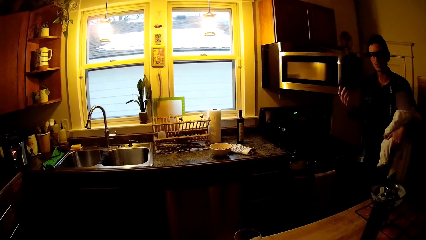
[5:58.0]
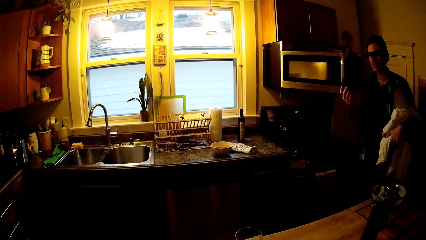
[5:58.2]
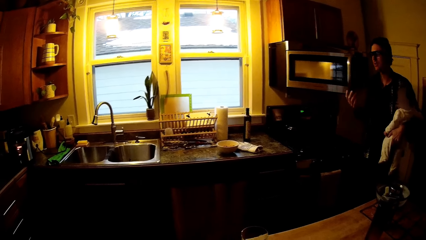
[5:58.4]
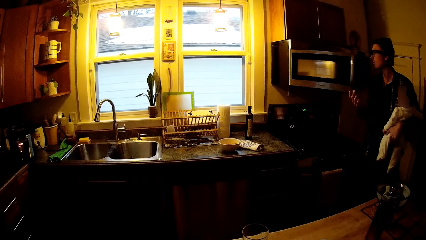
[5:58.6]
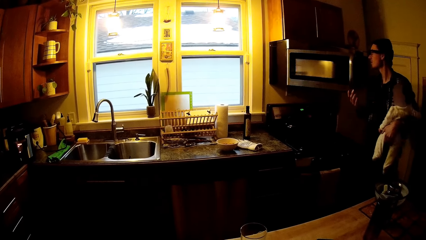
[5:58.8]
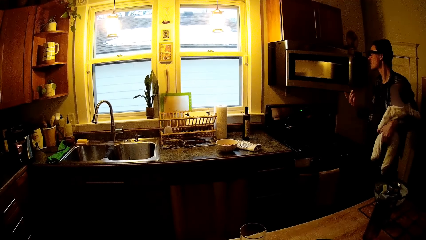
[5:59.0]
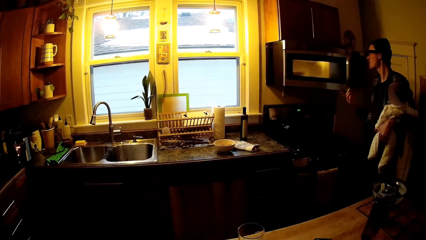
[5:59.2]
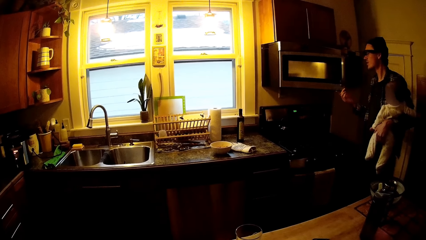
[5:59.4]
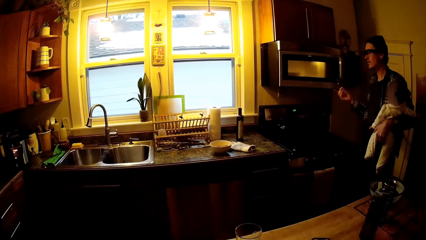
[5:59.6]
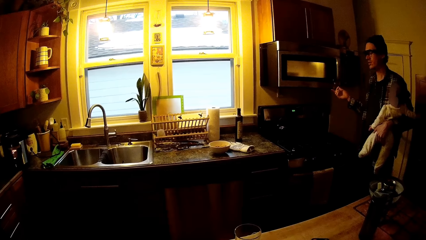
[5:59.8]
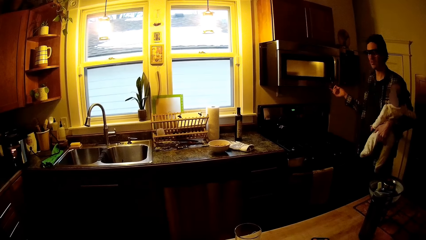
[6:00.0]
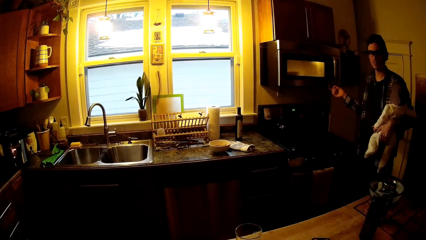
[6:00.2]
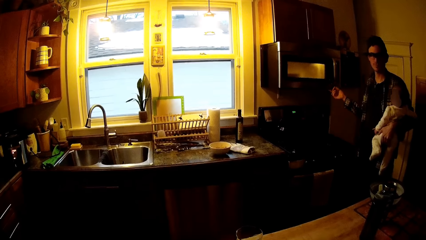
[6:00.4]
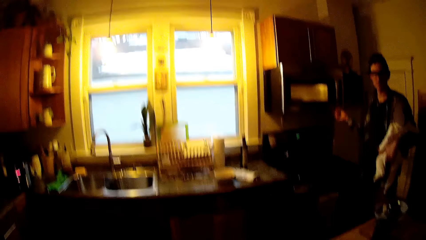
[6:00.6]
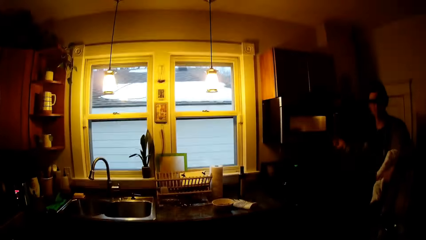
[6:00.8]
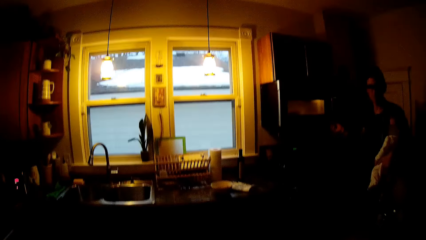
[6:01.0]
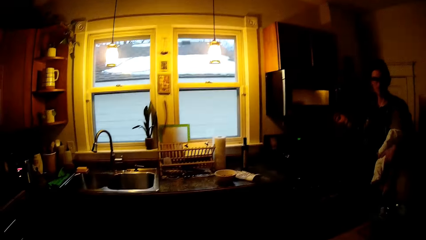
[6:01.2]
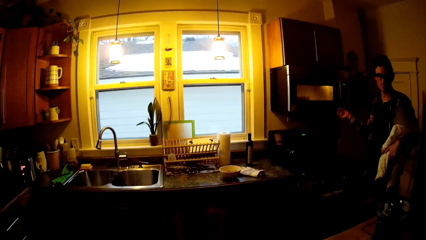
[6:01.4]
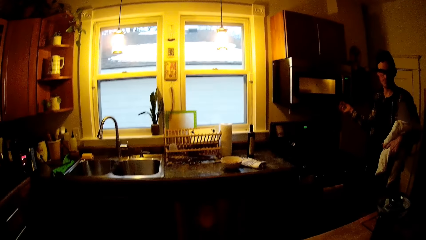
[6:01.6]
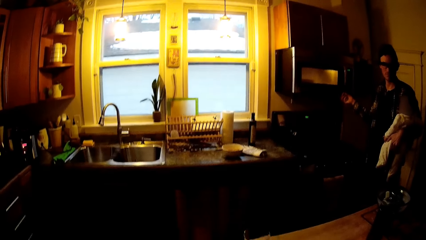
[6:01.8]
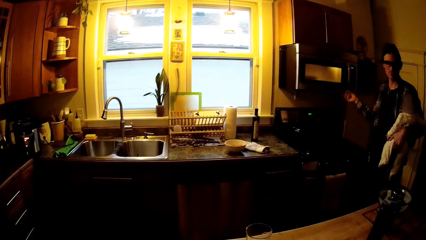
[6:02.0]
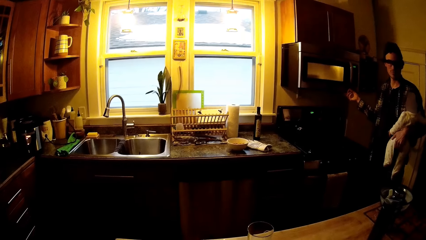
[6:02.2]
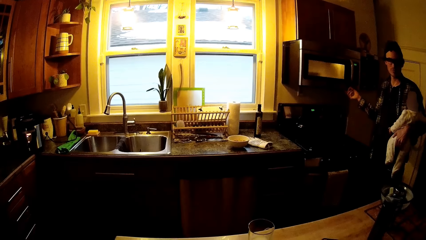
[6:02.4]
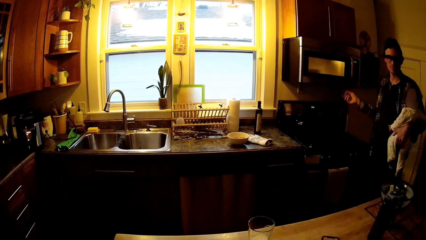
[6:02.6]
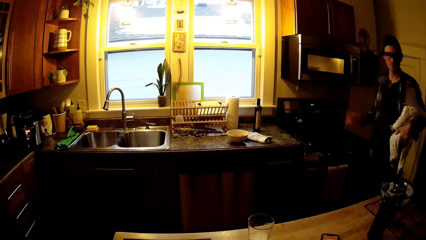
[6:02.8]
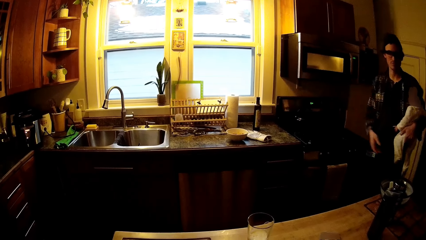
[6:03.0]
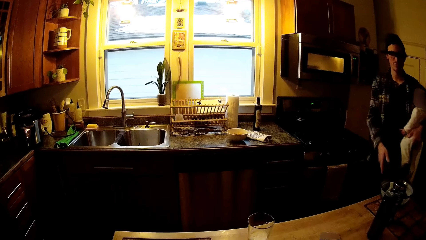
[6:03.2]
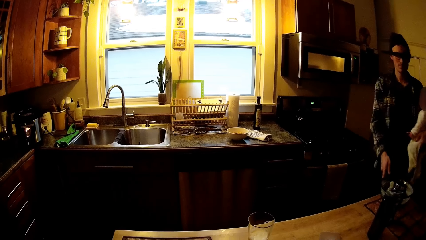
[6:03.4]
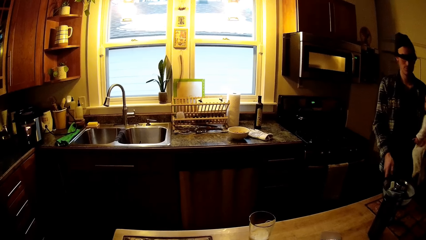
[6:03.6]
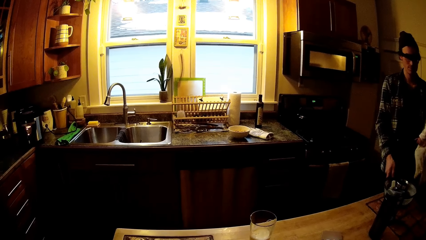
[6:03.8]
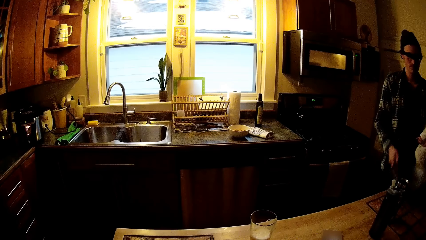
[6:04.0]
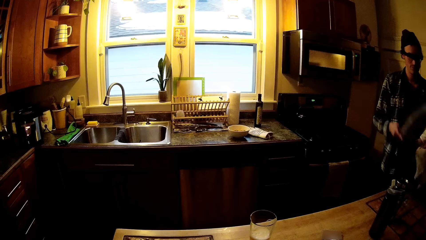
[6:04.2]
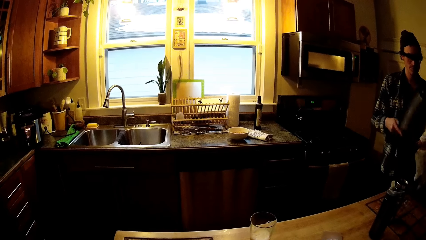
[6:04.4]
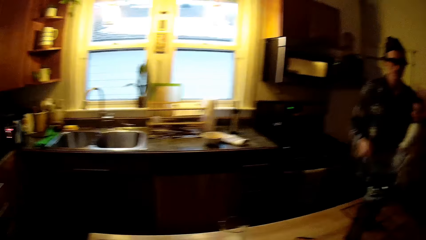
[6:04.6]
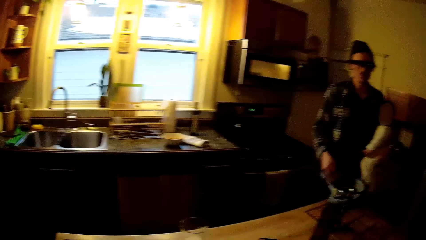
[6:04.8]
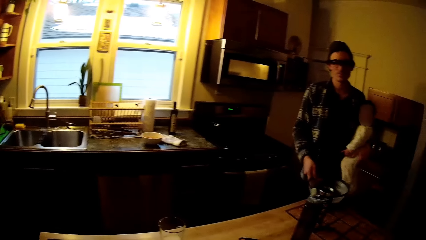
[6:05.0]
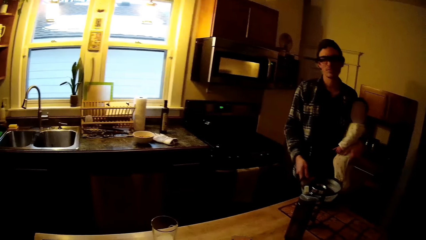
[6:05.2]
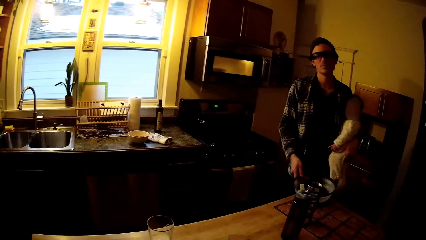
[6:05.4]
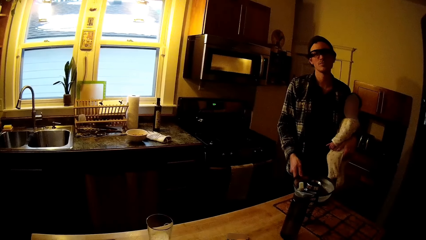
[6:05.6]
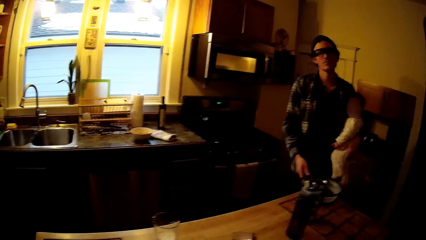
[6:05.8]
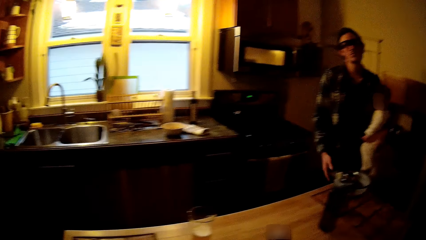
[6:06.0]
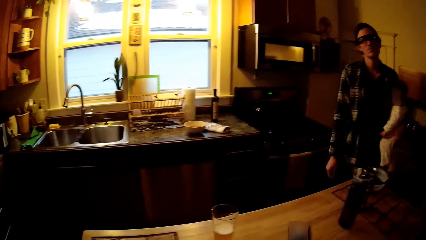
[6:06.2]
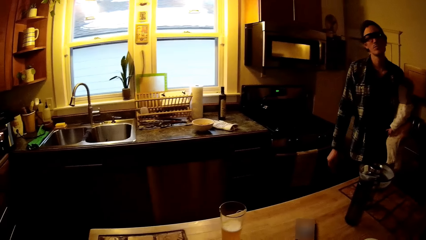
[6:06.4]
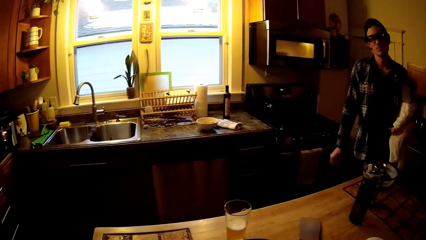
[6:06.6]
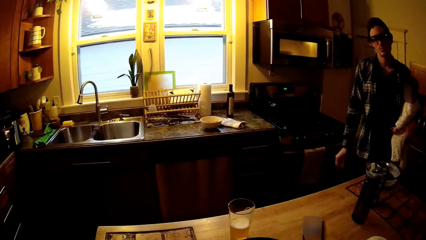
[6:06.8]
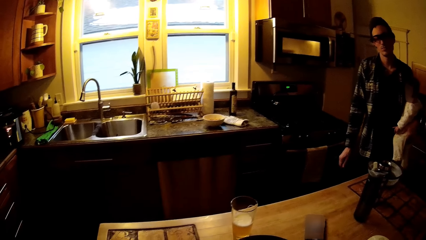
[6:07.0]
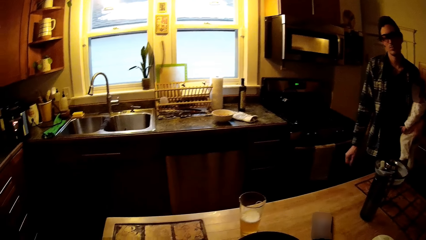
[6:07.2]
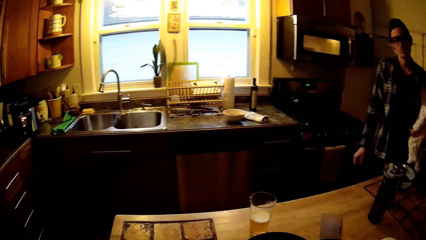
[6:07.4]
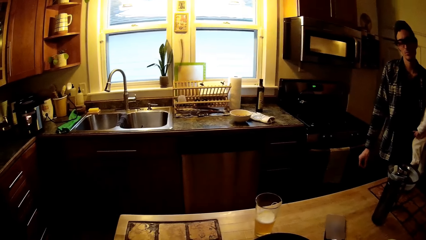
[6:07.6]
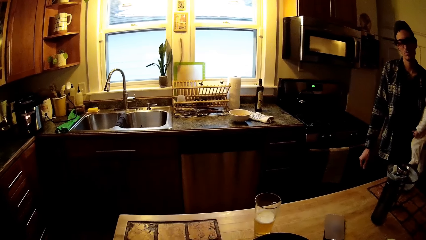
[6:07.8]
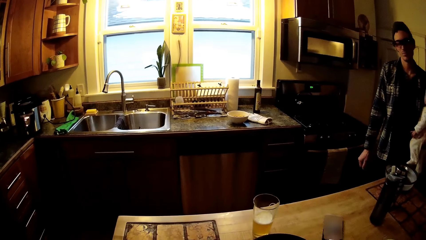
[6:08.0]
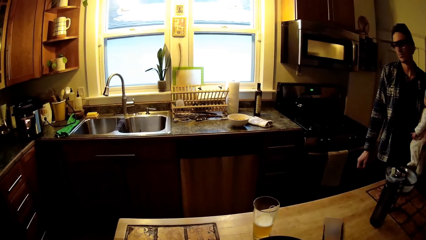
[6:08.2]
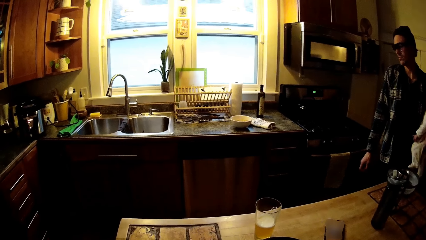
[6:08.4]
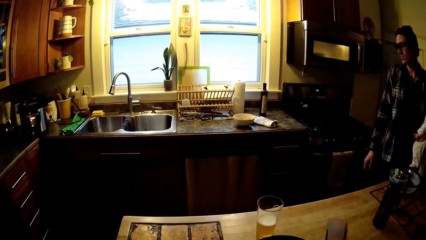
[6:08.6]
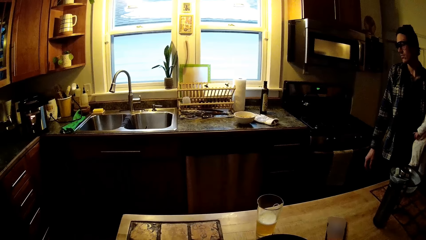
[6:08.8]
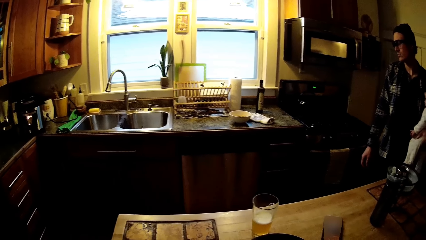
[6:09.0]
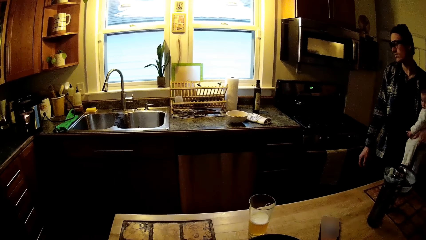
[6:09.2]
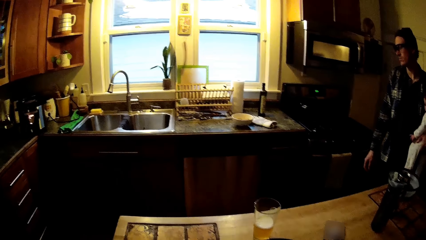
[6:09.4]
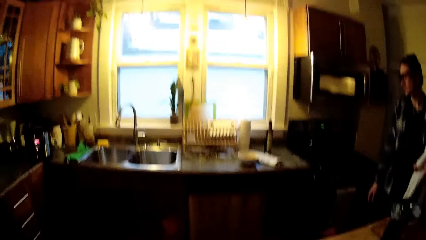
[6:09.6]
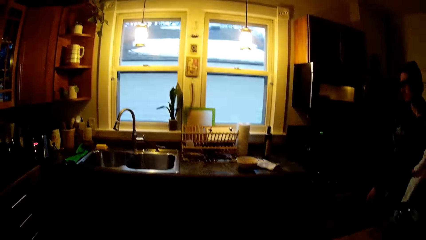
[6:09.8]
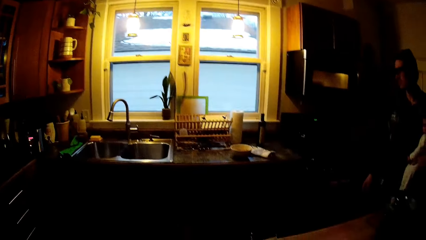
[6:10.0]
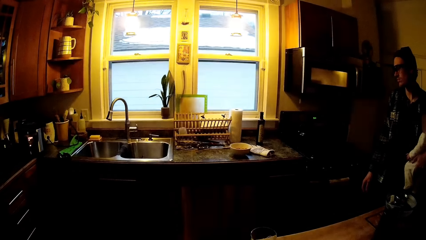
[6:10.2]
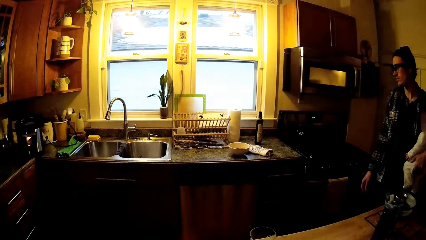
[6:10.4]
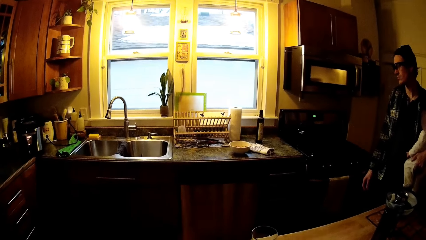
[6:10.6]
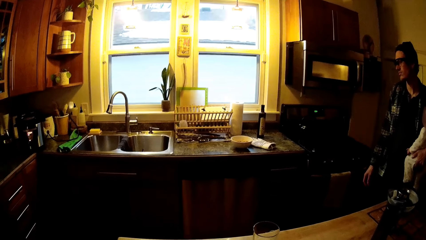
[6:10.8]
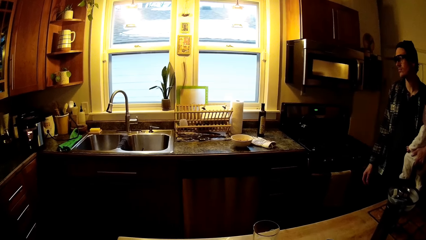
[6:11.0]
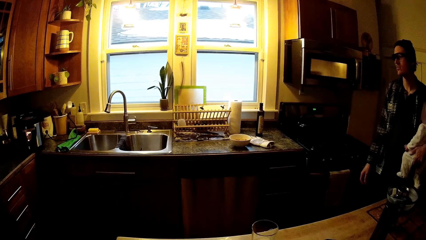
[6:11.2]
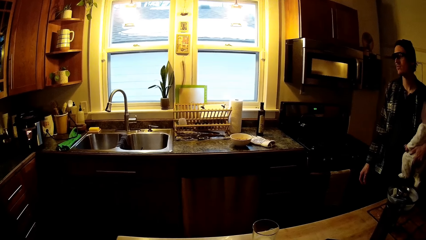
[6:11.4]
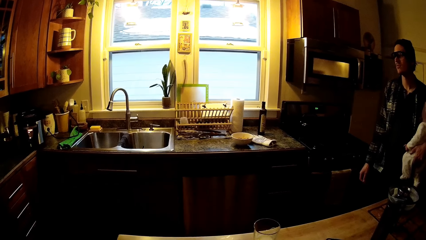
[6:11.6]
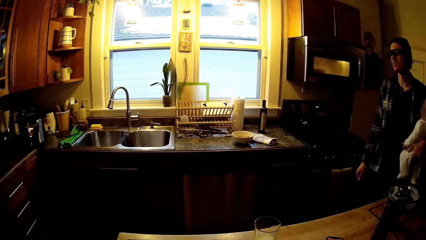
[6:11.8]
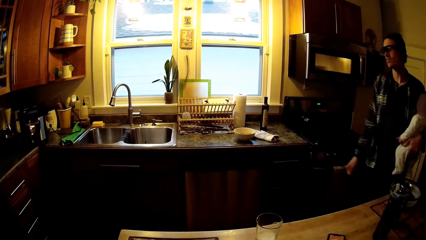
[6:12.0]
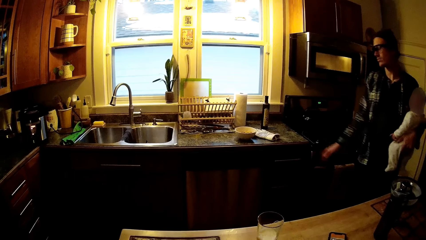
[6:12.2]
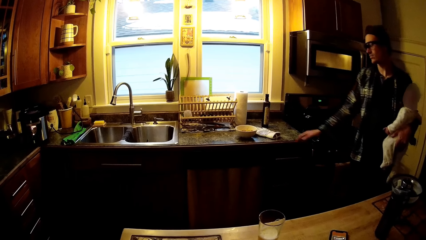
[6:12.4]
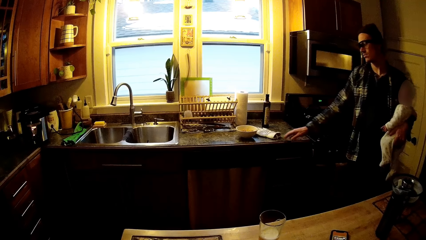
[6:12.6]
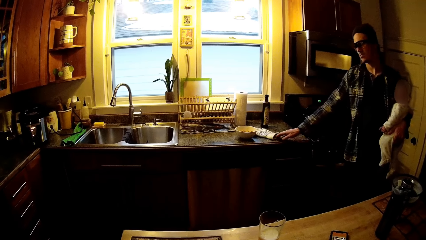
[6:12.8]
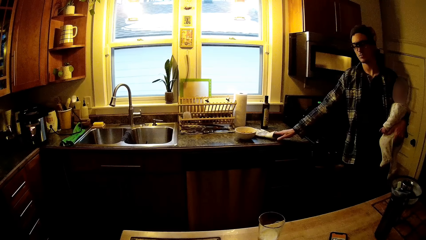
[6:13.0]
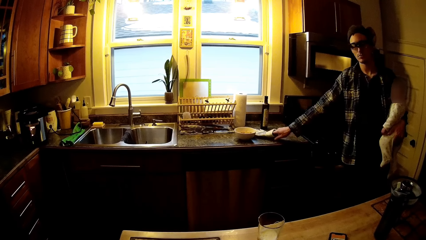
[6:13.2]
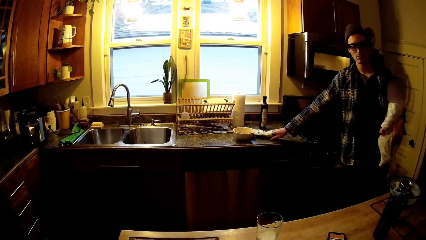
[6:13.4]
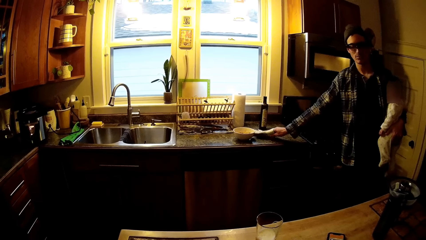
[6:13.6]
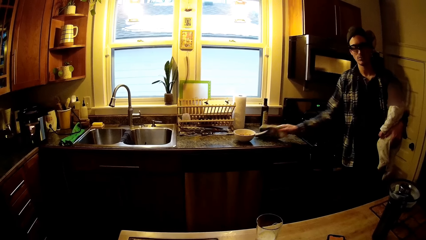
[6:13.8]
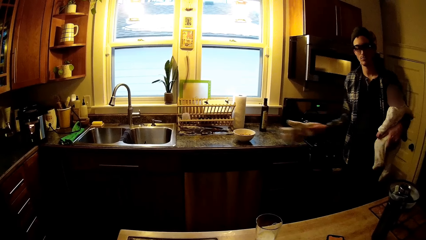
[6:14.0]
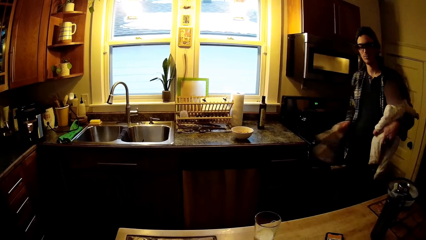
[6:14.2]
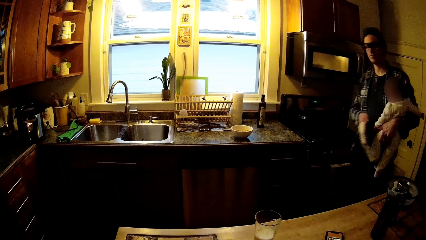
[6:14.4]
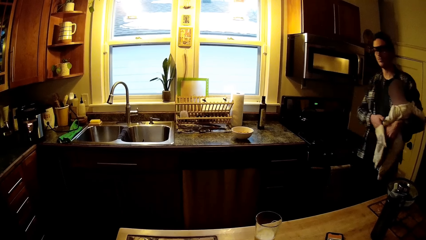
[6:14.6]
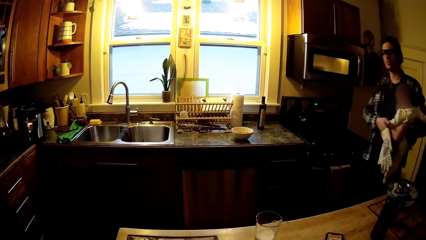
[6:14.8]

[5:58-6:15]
The man closes the microwave with his right hand. The man picks up the microwave bowl cover from the kitchen cabinet with his right hand. The man lifts a pan. The man drops the microwave bowl cover from the kitchen cabinet with his right hand. The man puts the pan on the table. The man picks up a glove on a kitchen cabinet with his right hand.
